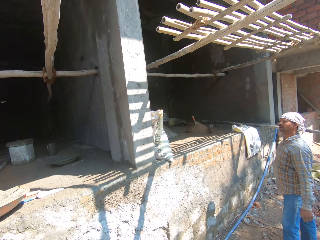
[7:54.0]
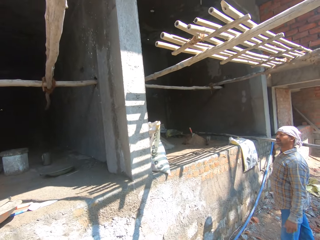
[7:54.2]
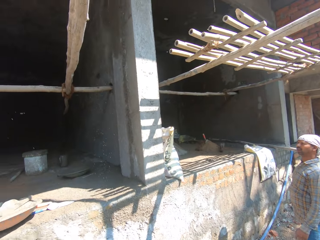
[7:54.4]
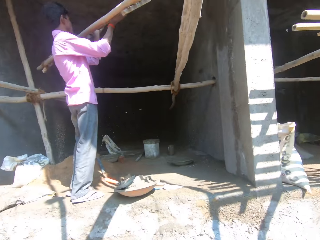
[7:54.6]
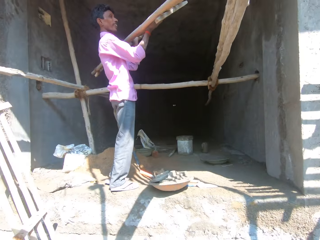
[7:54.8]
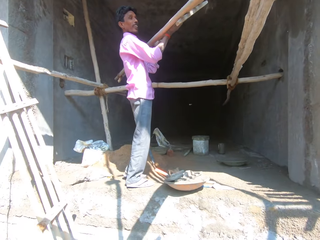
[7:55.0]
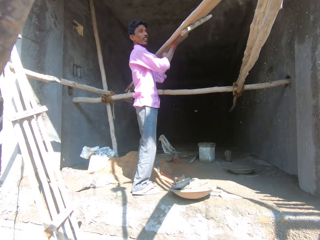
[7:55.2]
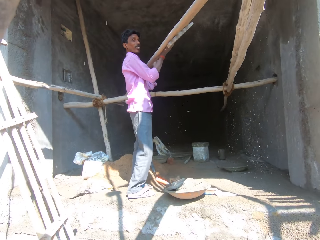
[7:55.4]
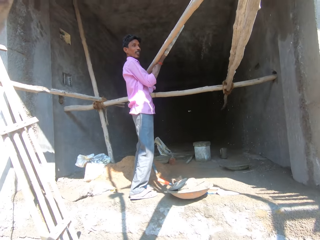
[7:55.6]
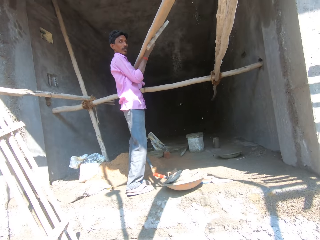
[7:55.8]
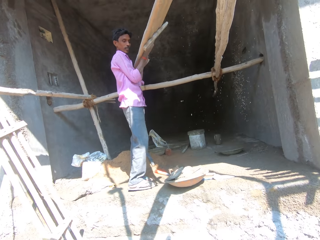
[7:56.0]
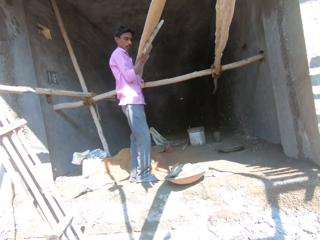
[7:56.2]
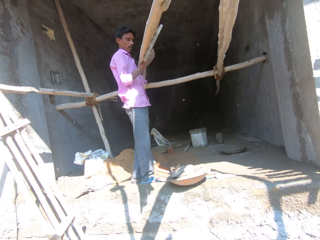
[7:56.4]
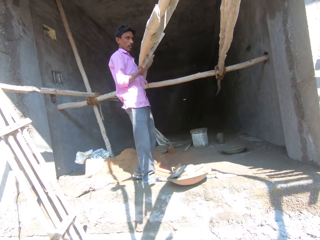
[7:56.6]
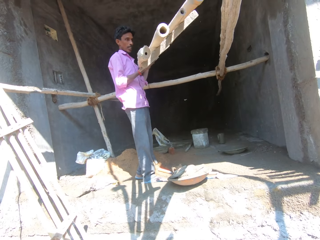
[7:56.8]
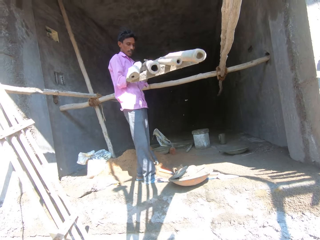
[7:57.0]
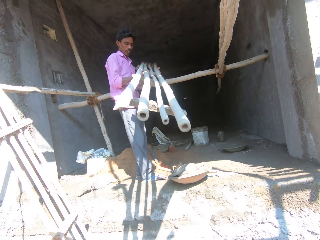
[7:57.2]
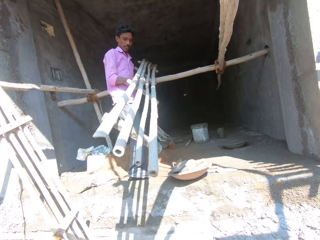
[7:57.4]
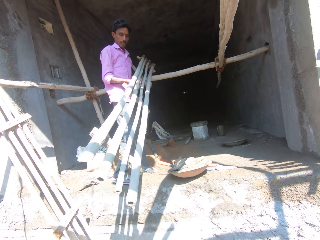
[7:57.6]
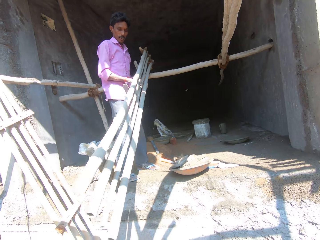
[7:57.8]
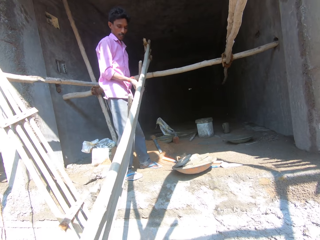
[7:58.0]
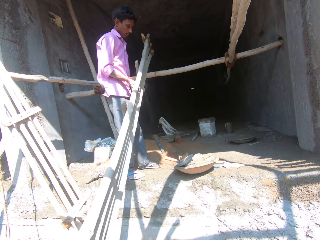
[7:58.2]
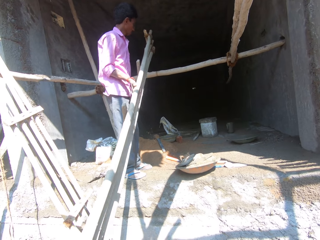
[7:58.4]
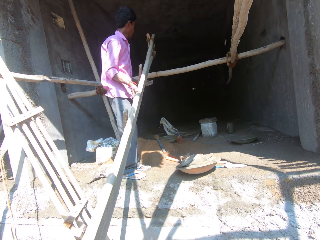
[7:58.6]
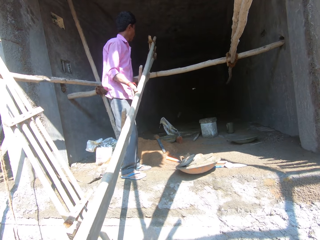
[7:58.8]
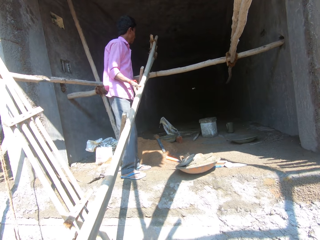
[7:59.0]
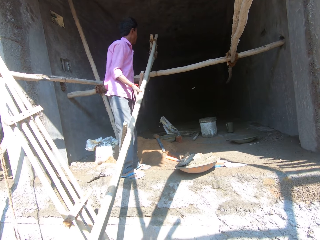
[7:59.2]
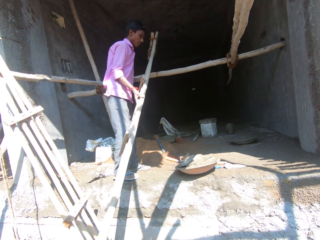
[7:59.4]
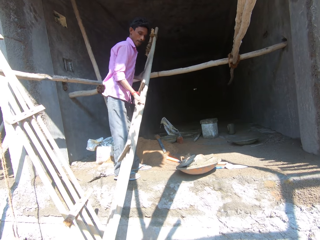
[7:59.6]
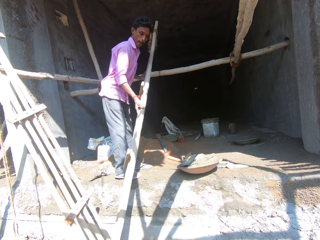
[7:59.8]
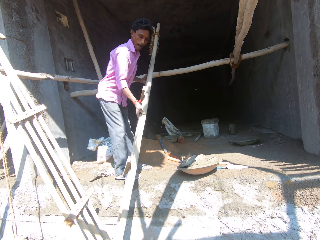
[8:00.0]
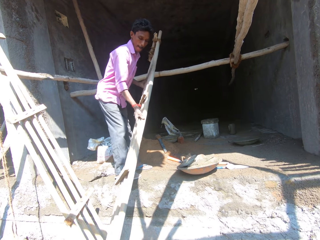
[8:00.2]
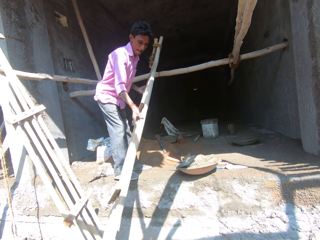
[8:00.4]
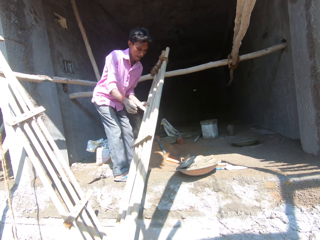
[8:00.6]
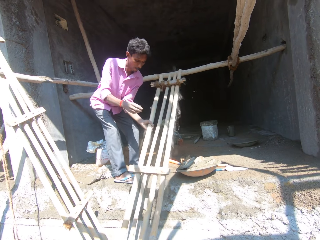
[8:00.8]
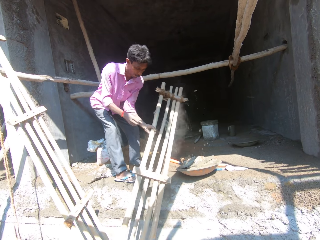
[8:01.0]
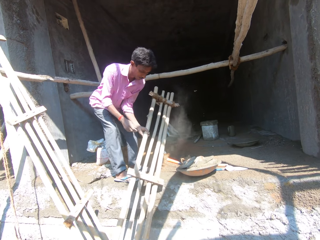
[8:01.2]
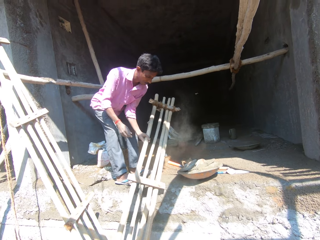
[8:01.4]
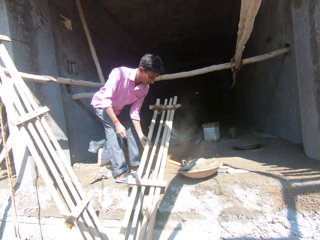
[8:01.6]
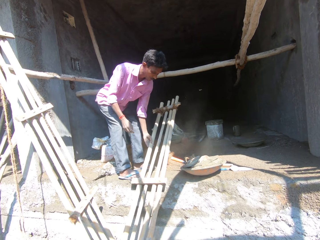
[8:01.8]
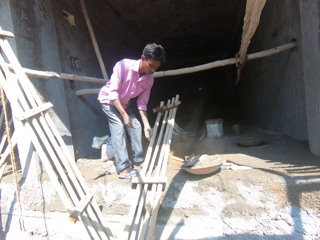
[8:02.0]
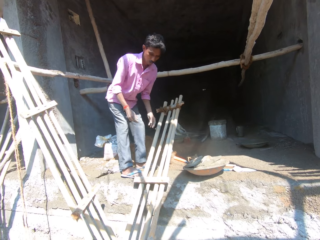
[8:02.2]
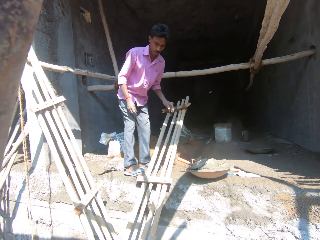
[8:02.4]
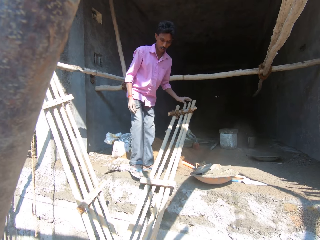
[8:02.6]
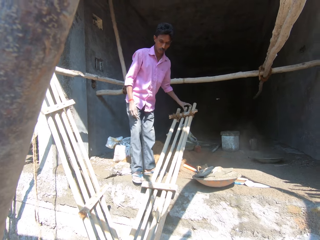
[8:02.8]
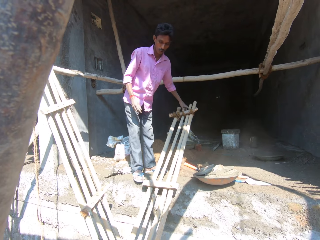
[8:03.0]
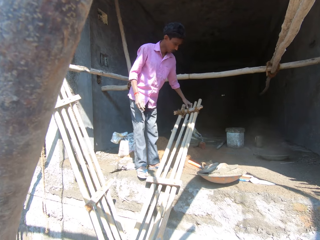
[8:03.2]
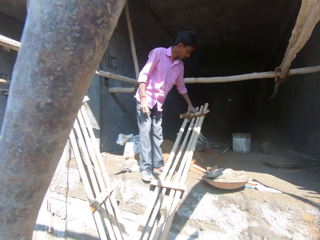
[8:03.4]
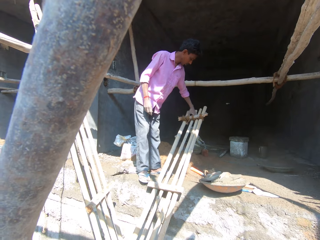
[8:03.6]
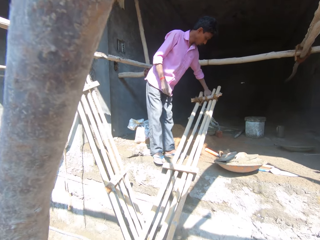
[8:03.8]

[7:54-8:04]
The camera wearer looks around at a man. The man interacts with another man. The camera wearer looks around at the other man. The other man pulls a ladder. The other man drops the ladder on the ground.

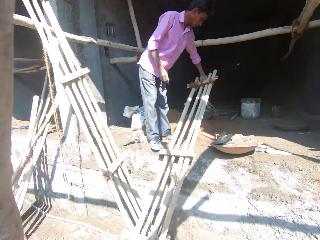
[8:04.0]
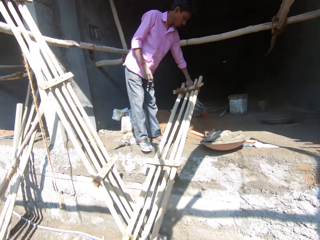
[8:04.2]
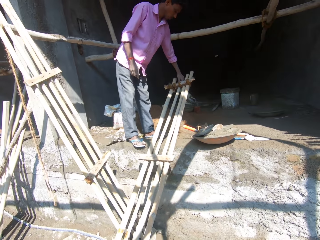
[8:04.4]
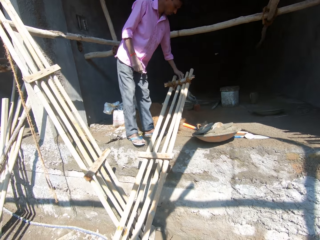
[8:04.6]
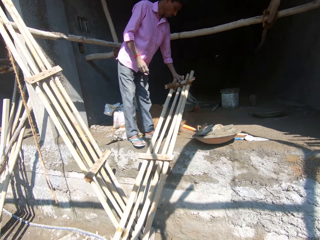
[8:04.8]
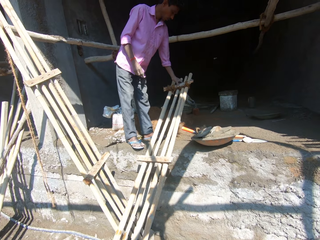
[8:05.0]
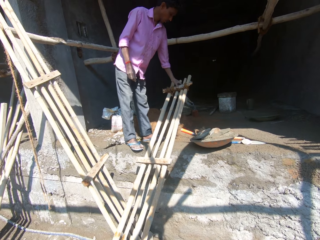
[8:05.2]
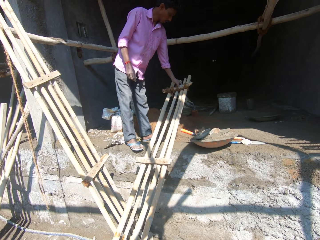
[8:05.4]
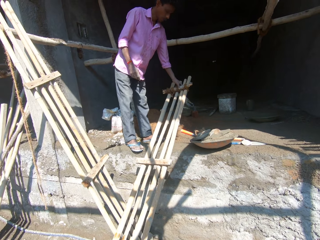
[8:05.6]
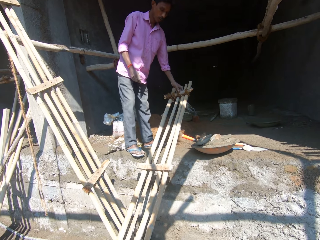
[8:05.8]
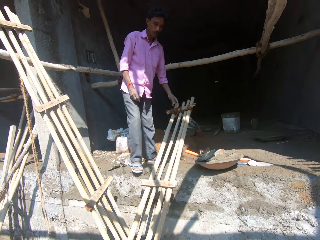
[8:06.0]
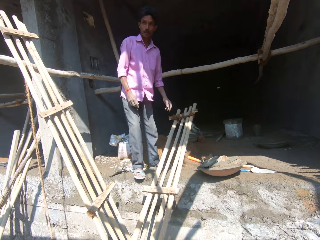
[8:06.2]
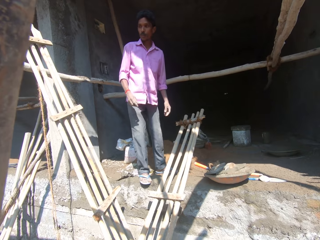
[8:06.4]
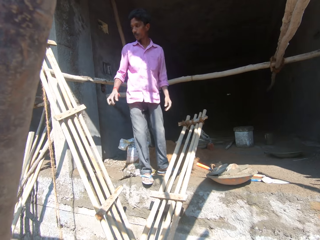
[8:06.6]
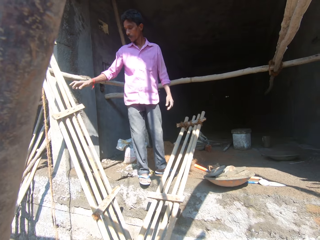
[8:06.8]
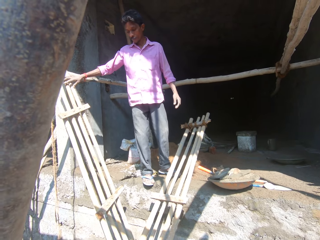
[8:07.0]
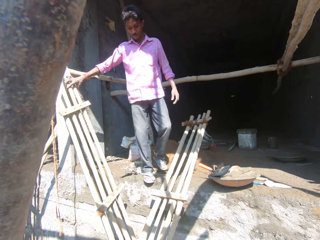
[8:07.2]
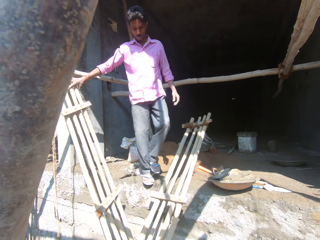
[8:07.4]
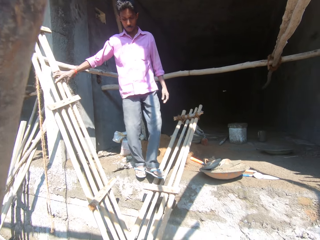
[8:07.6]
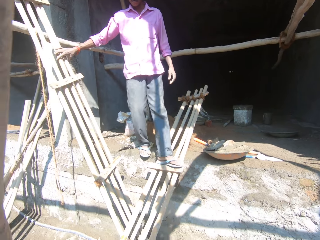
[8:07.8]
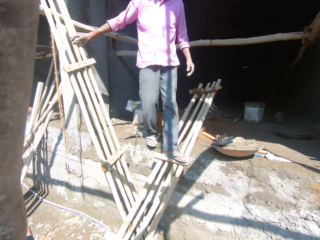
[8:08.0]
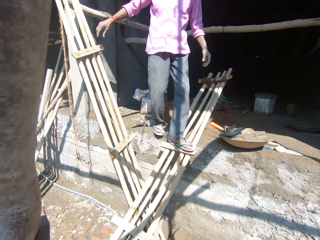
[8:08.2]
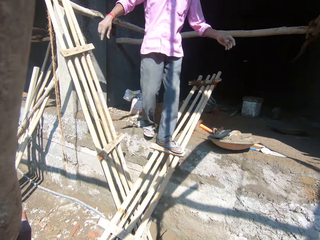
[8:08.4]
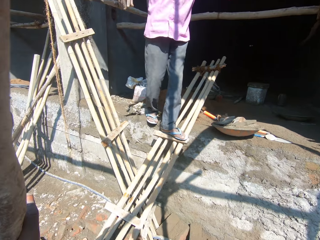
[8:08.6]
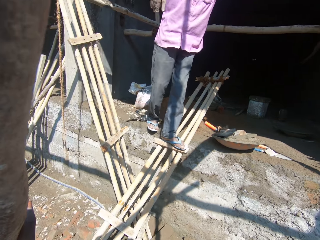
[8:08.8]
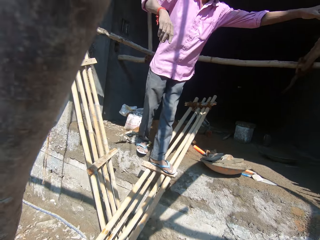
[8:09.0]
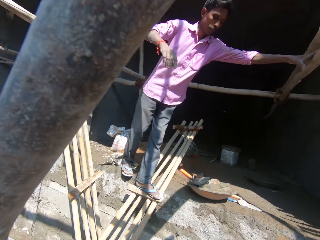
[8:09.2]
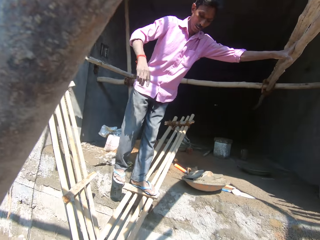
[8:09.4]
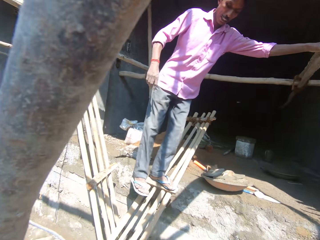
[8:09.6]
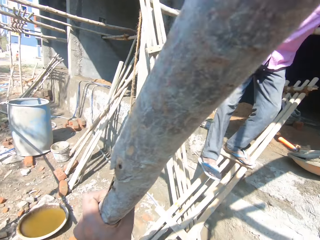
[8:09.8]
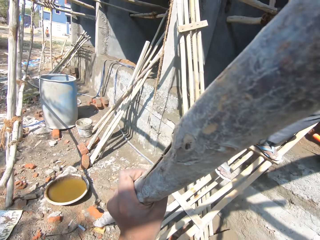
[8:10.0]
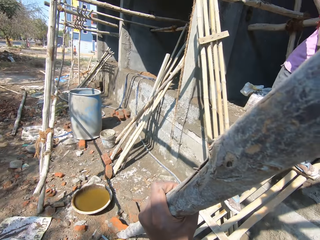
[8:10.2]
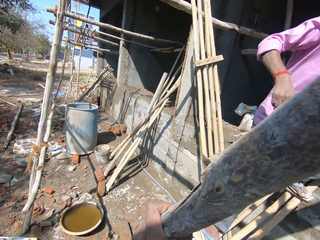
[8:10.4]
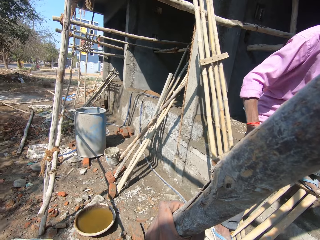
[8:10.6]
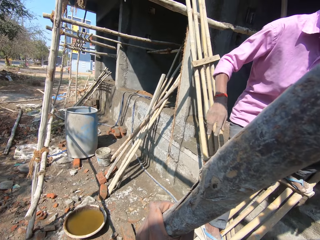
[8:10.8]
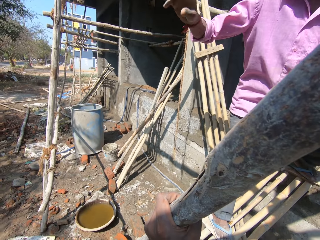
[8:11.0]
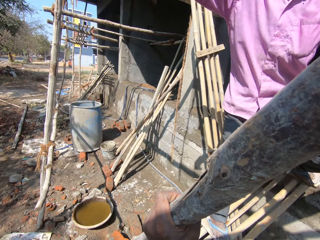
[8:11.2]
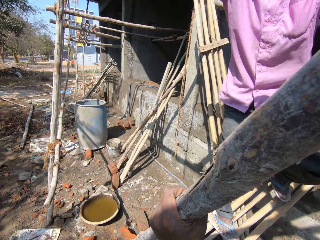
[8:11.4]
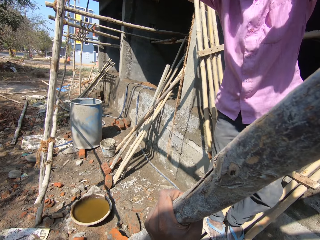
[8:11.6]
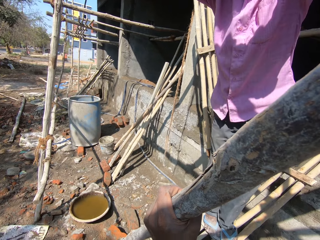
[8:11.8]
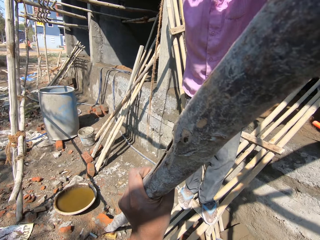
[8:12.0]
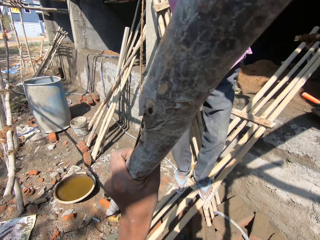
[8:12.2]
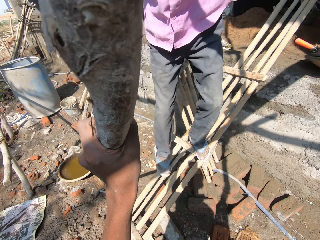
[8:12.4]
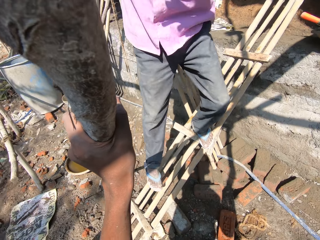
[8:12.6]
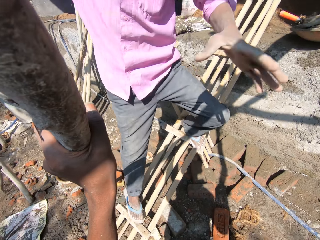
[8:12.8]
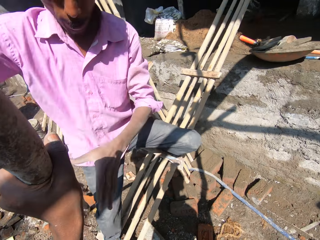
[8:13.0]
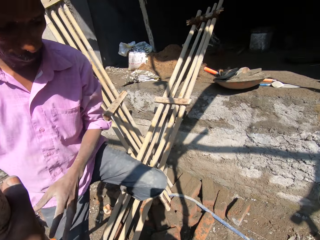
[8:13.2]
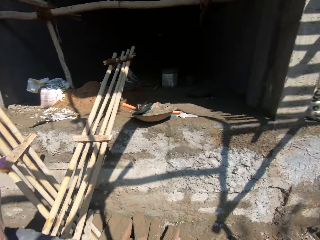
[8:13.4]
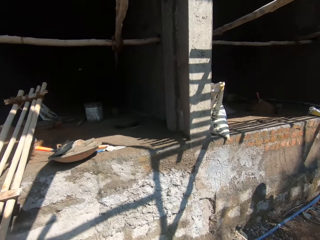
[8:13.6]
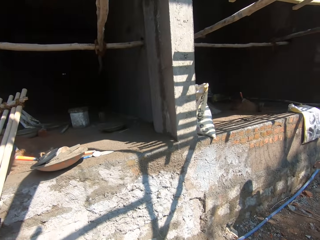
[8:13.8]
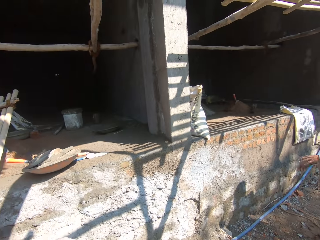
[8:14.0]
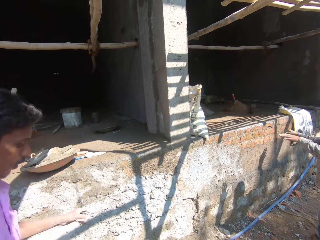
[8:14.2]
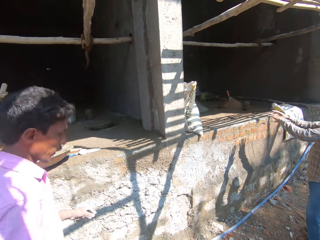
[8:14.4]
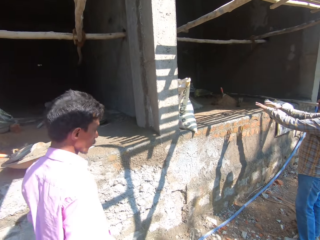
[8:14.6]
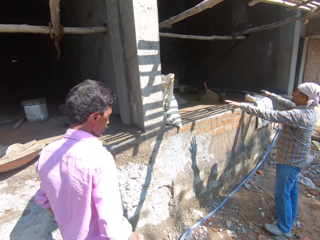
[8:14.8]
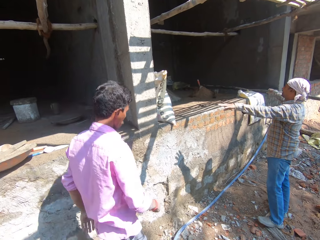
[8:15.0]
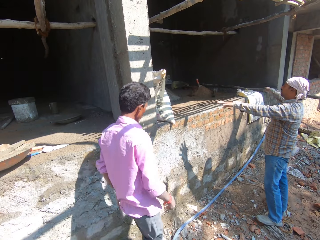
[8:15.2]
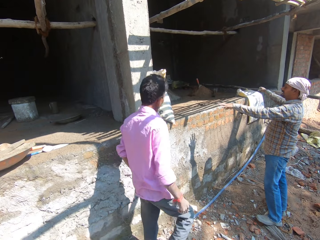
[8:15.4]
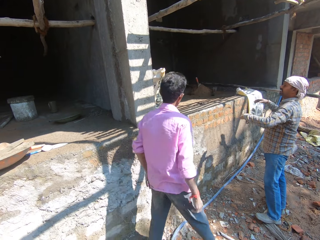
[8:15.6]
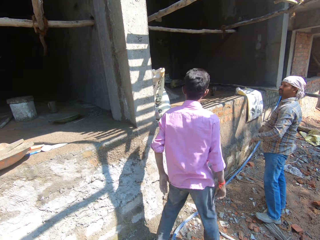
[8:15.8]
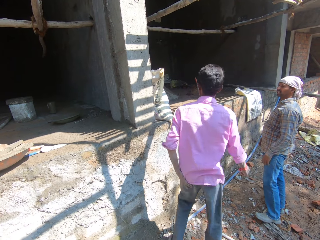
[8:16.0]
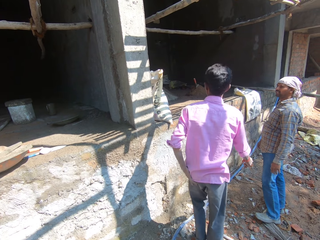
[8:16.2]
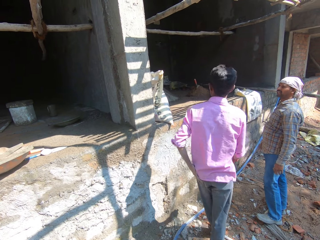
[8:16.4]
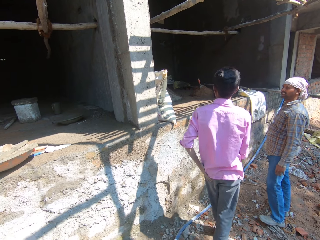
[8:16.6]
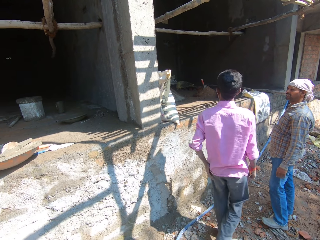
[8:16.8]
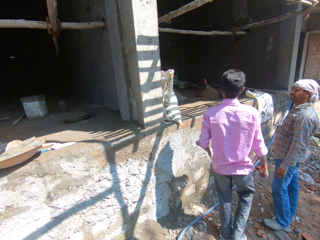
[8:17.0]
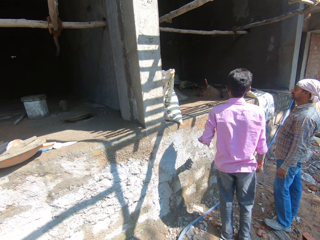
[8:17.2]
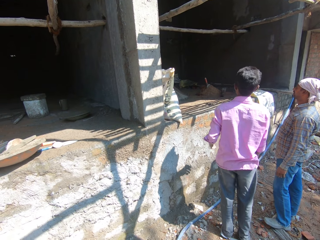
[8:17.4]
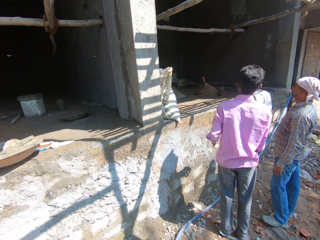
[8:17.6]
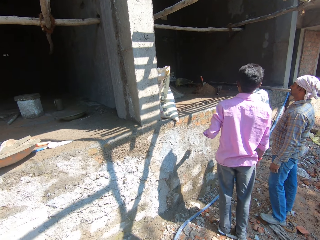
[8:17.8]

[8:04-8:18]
A man pushes a ladder. The man holds the ladder with his left hand, steps on something, walks down the ladder and holds a wood. The camera wearer looks around. The man walks on the construction site. Another man interacts with the first man. The other man gestures with his hands.
